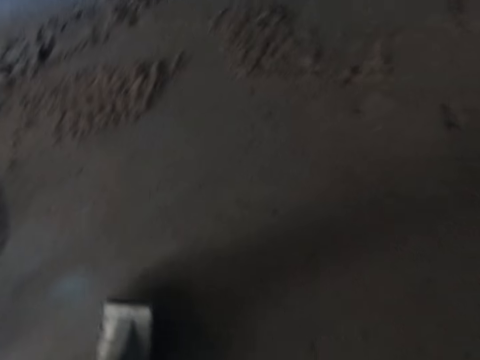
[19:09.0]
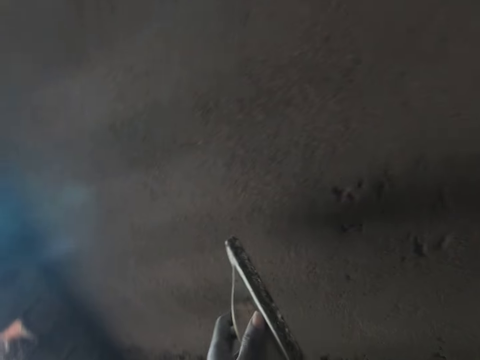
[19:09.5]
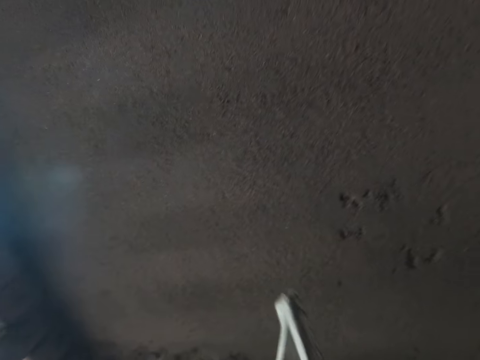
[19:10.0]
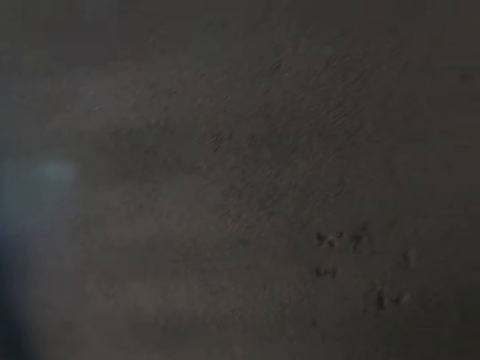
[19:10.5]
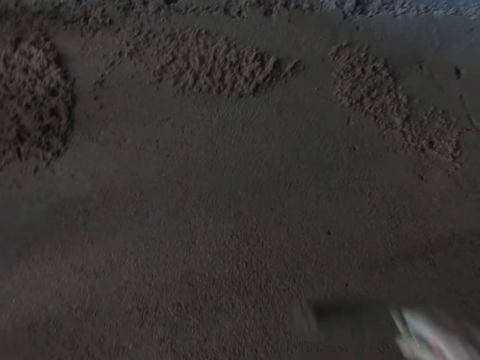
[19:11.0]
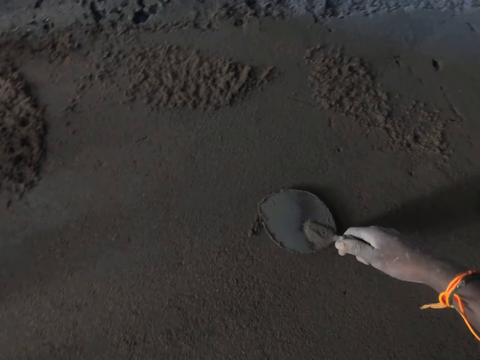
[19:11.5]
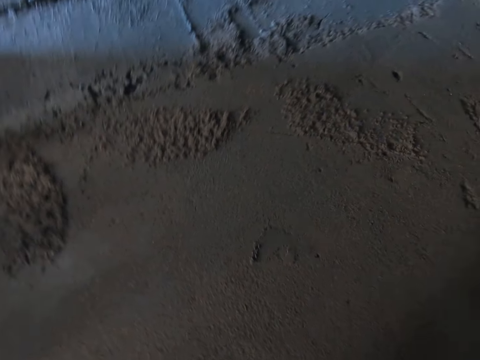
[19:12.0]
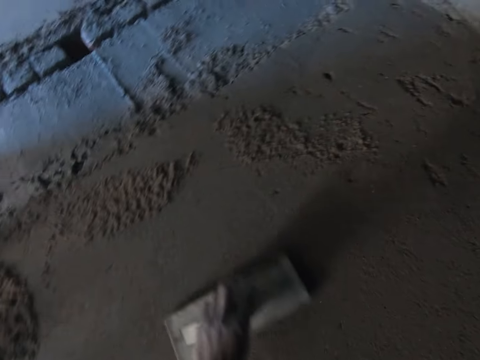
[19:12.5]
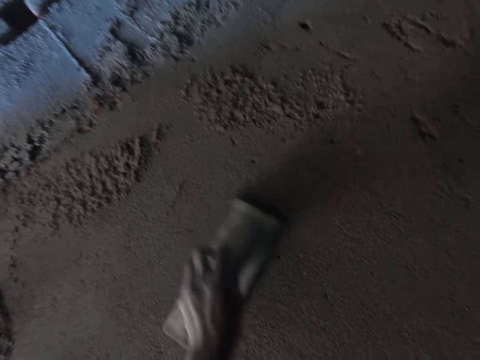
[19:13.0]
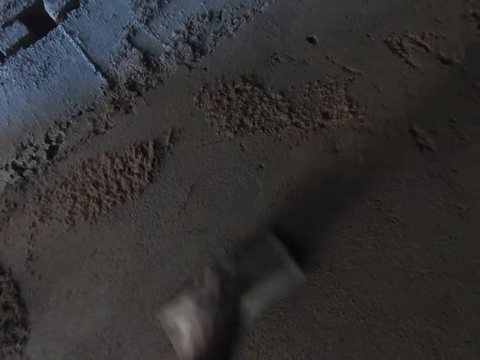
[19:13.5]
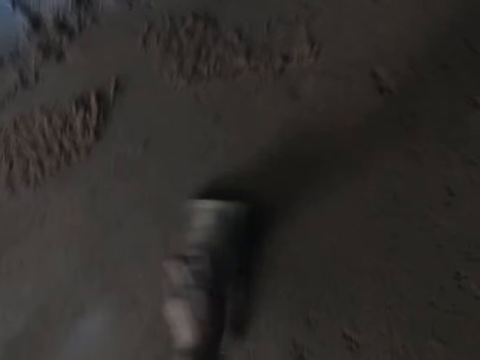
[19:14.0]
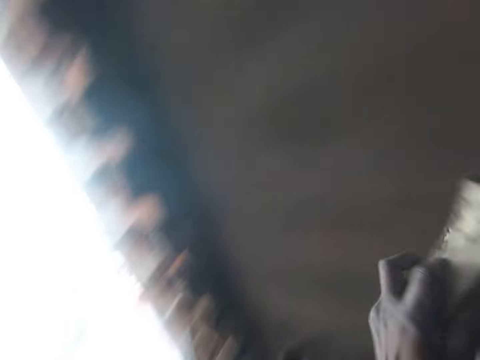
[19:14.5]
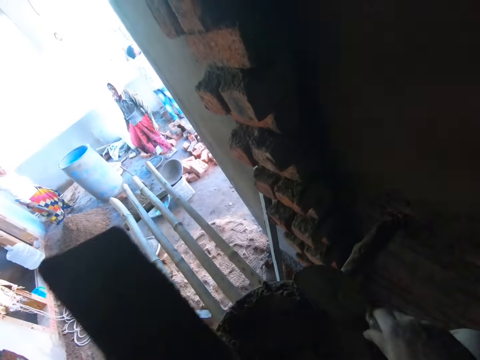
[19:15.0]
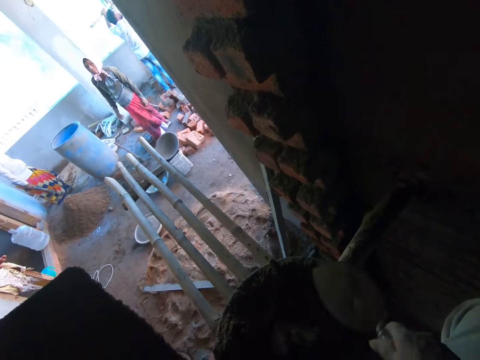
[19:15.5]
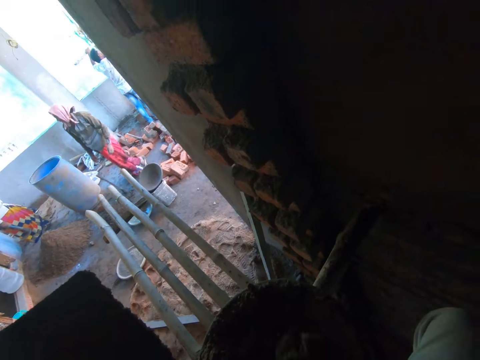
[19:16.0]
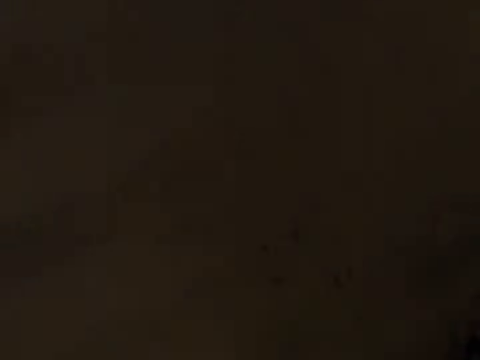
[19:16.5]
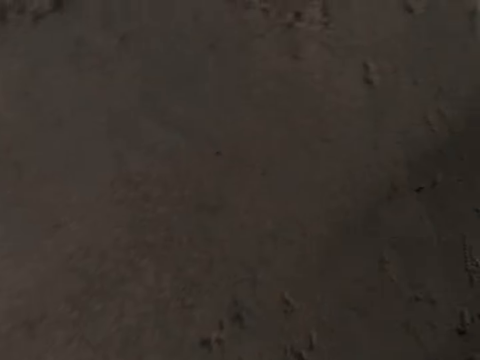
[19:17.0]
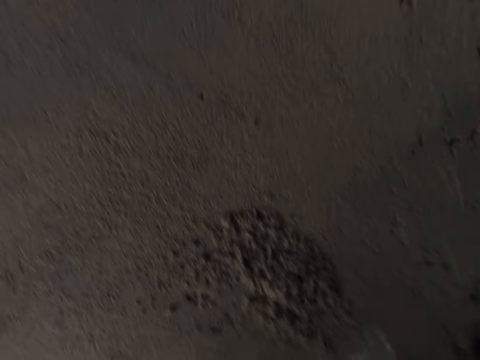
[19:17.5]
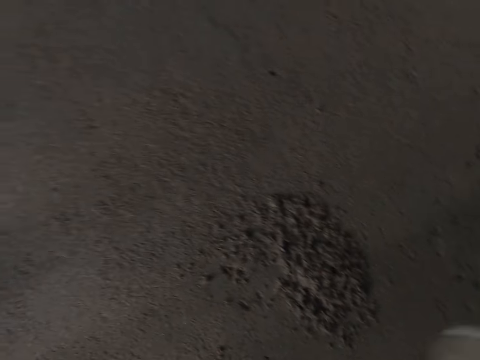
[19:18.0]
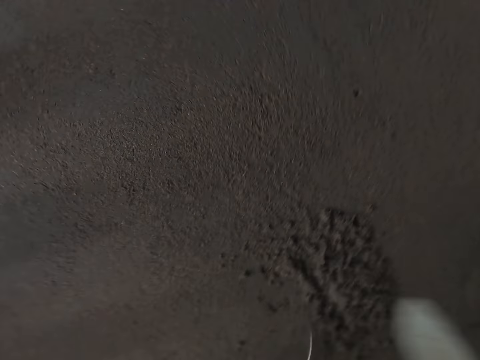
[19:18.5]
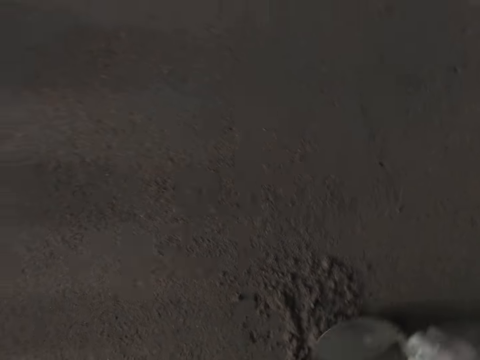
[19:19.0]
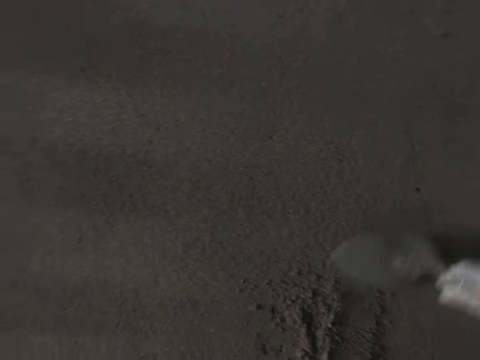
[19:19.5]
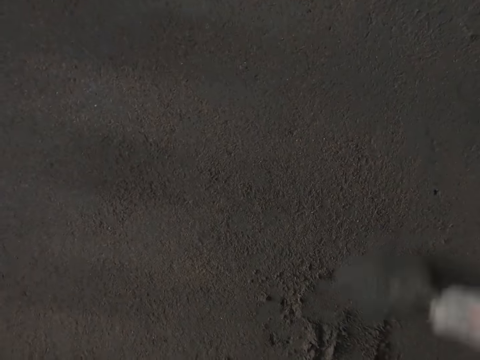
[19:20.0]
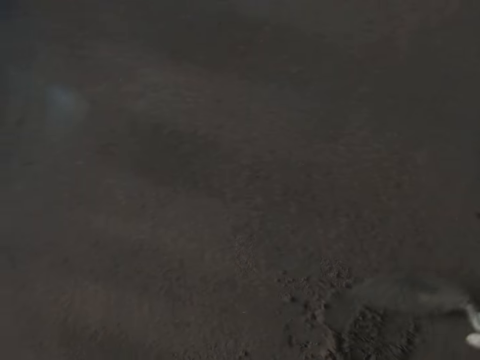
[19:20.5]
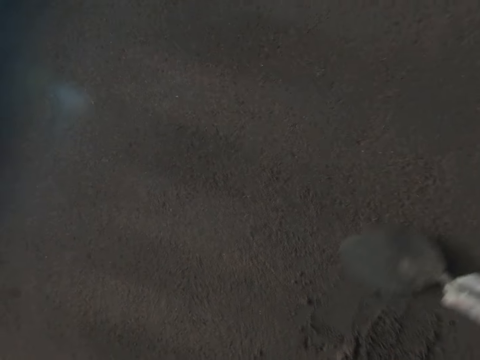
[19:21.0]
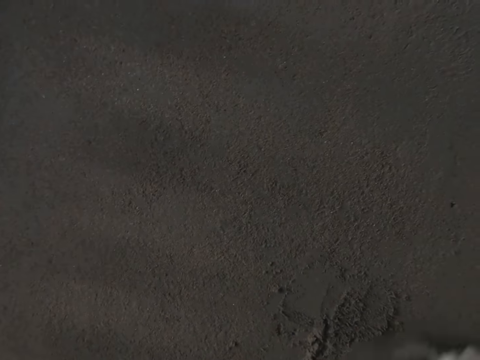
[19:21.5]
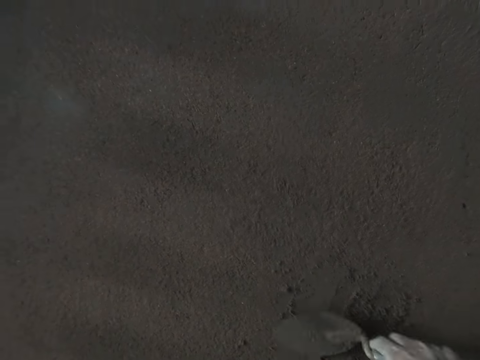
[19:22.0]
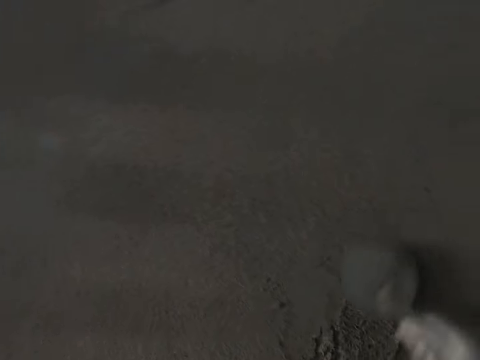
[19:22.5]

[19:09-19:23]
The camera wearer moves a wooden trowel away from the wall. He removes sand or cement from the wooden float in his left hand with the hand shovel in his right hand. He smoothens the sand on the wall with the hand shovel in his right hand. He smoothens the sand on the wall with the wooden float in his left hand. He moves the trowel away from the wall. He moves the wooden trowel away from the wall. He packs the sand from the head pan on the bamboo stand with the hand shovel in his right hand. He throws the sand at the wall with the hand shovel in his right hand. He throws the cement on the wall. He smoothens the sand on the wall with the hand shovel in his right hand.

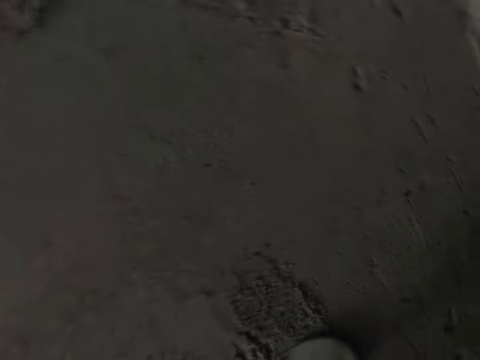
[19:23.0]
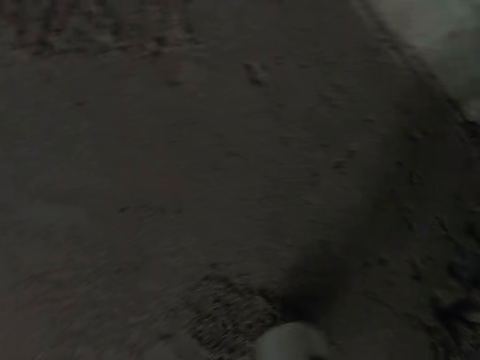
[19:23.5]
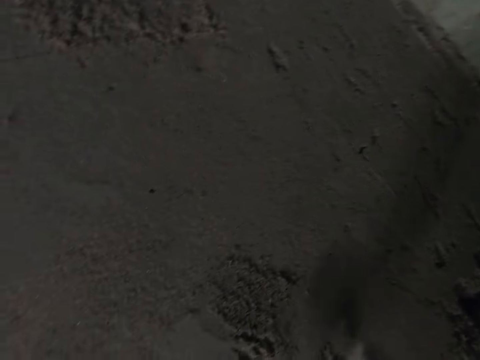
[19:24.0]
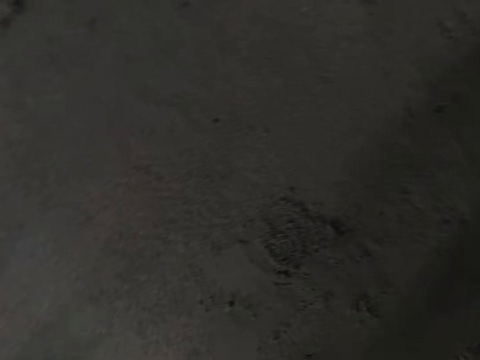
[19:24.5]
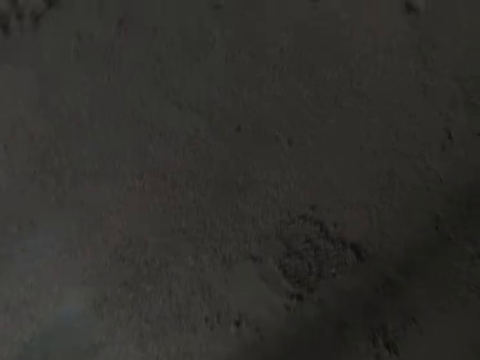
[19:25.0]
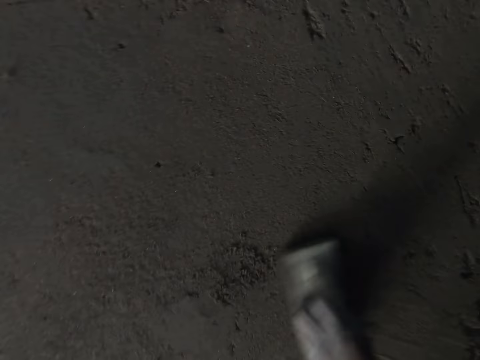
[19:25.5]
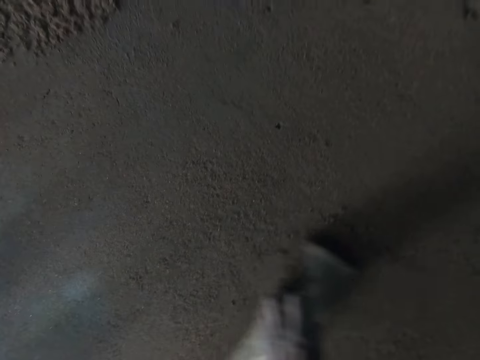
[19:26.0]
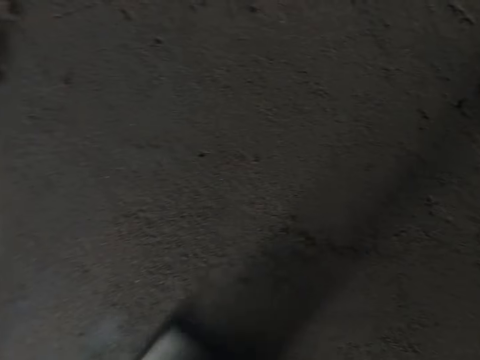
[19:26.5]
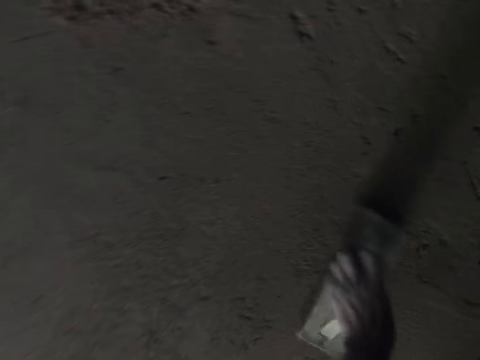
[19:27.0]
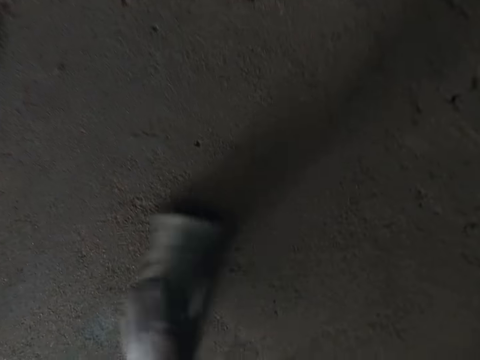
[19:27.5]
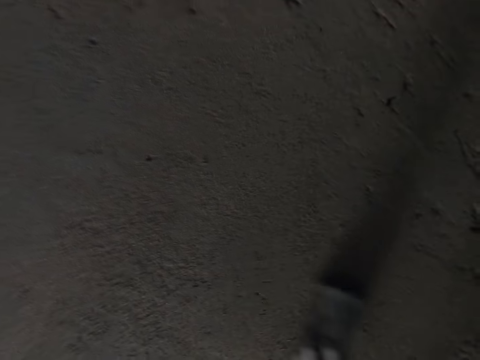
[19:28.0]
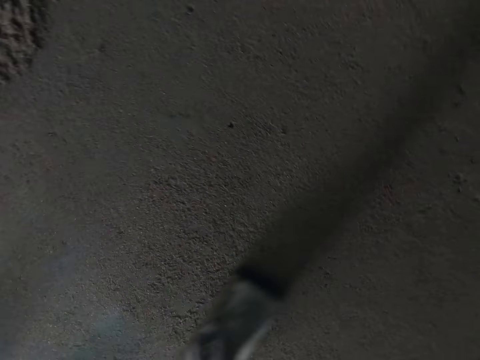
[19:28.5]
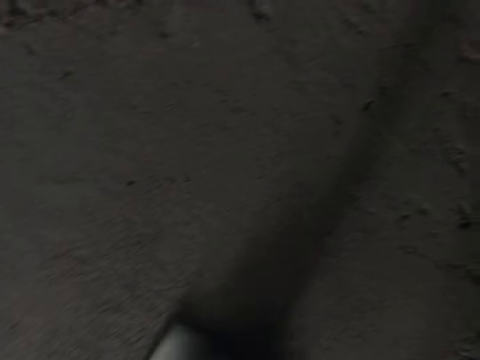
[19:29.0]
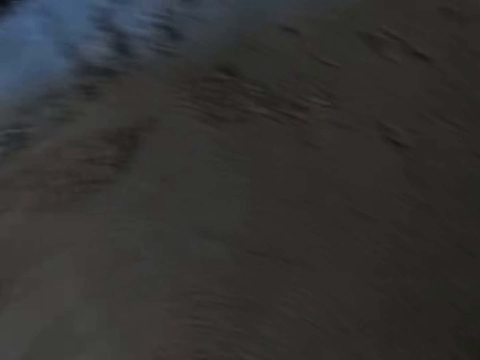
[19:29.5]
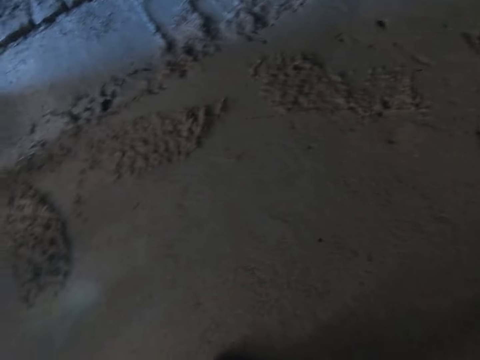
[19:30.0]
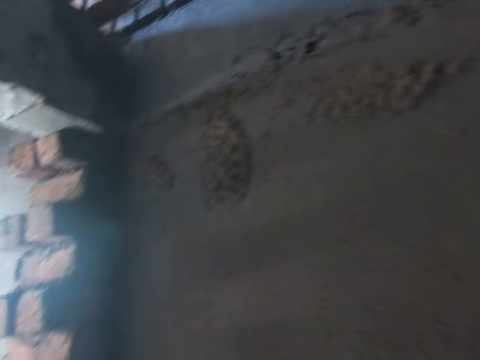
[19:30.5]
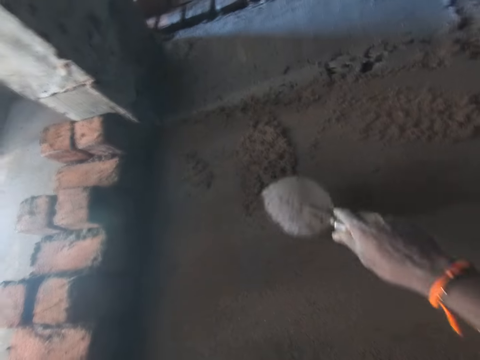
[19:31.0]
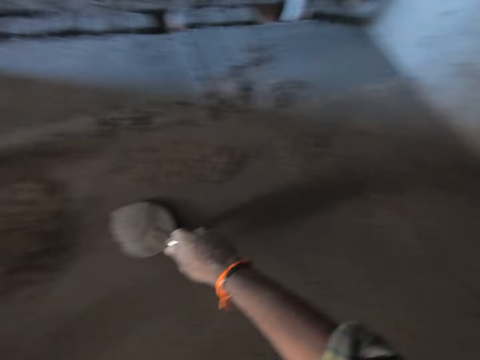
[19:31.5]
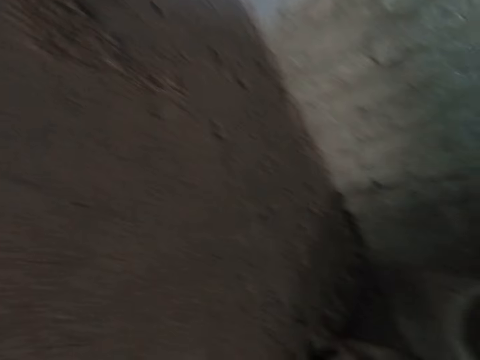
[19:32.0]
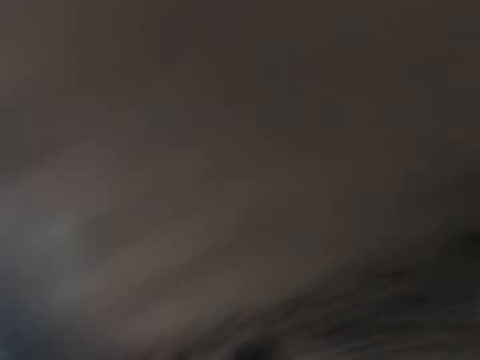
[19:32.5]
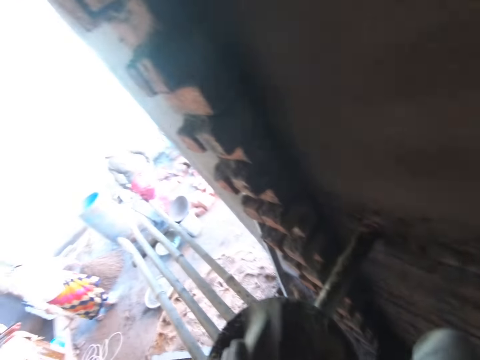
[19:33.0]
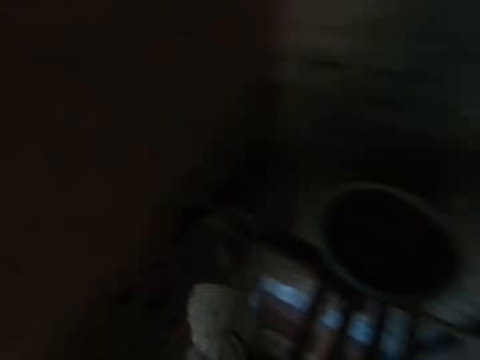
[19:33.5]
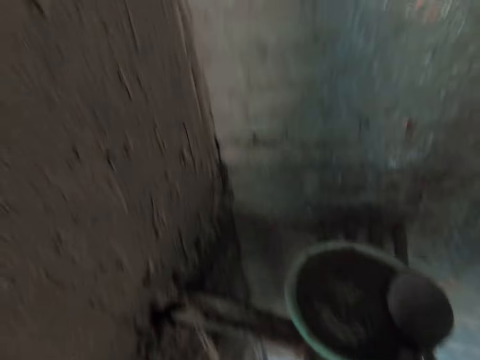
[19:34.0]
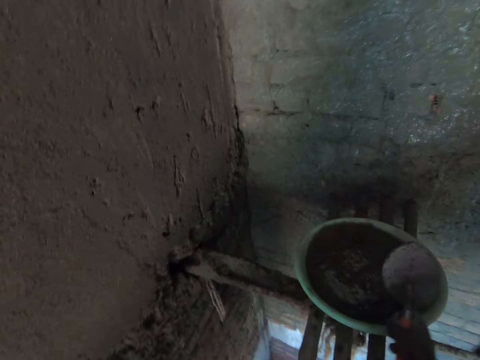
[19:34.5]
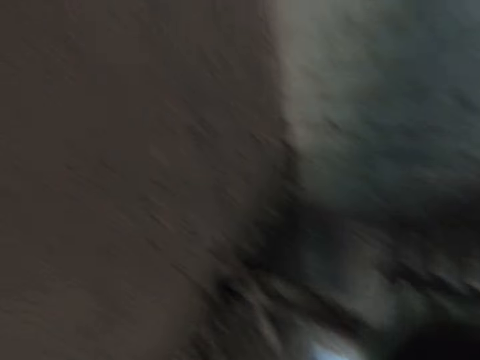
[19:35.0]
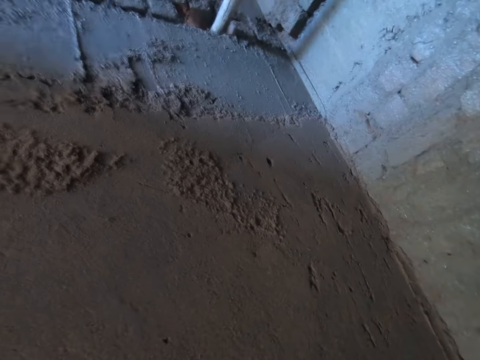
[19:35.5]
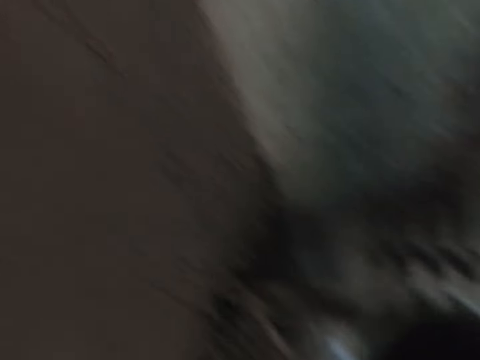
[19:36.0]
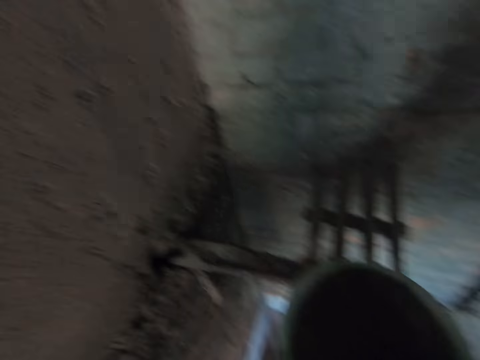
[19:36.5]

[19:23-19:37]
The camera wearer smoothens the sand on the wall with the wooden float in his left hand. He smoothens the sand on the wall with the hand shovel in his right hand. He moves the trowel away from the wall and looks around. He drops the wooden float in the head pan on the bamboo stand with his left hand. He pulls a bowl on the bamboo stand with the hand shovel in his right hand. He mixes the sand in the bowl with the hand shovel in his right hand.
